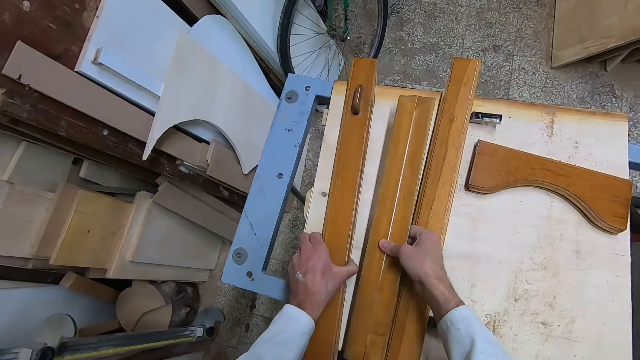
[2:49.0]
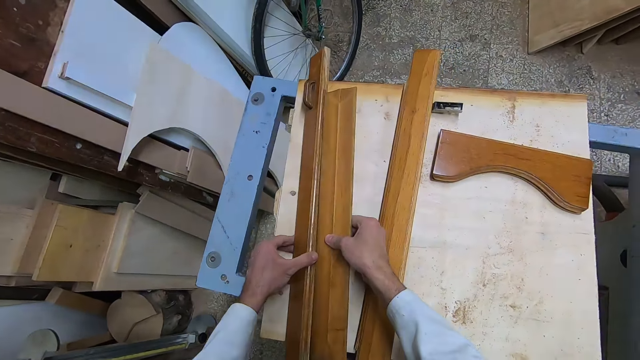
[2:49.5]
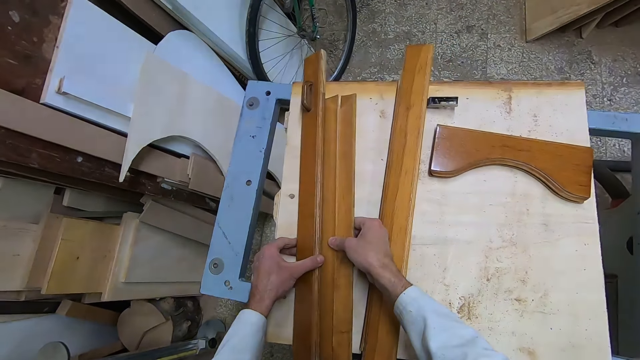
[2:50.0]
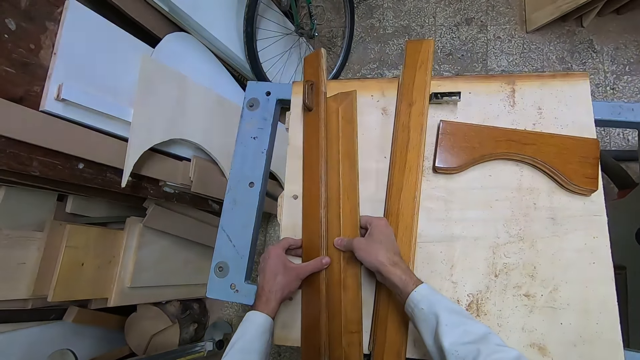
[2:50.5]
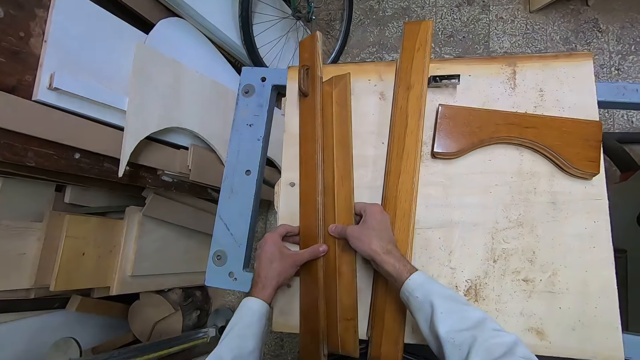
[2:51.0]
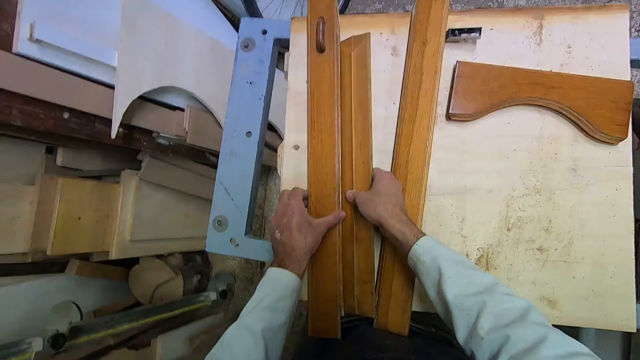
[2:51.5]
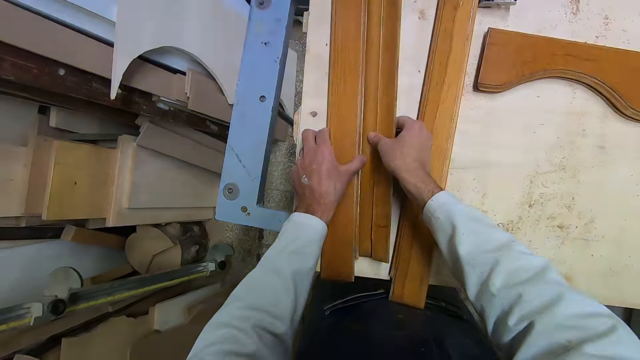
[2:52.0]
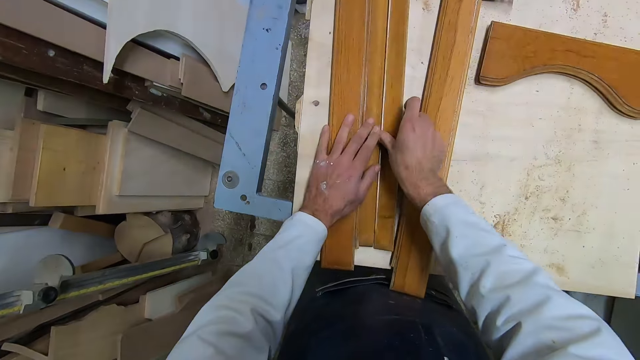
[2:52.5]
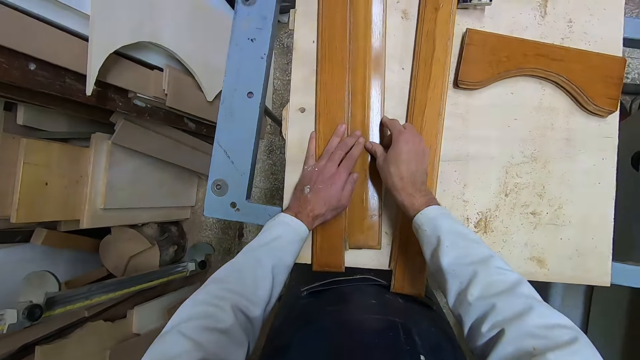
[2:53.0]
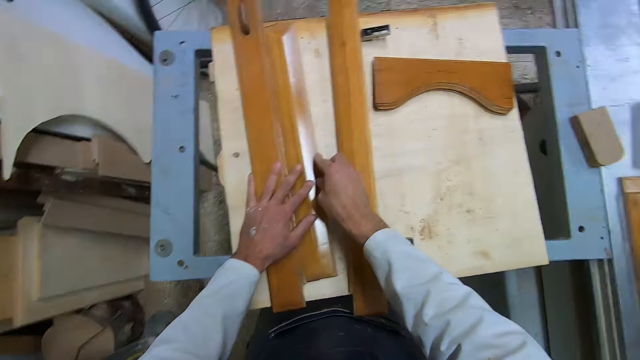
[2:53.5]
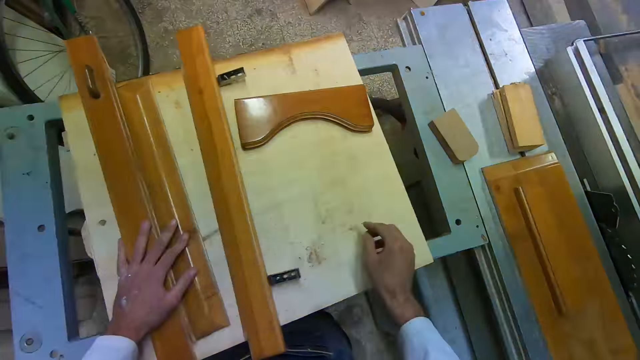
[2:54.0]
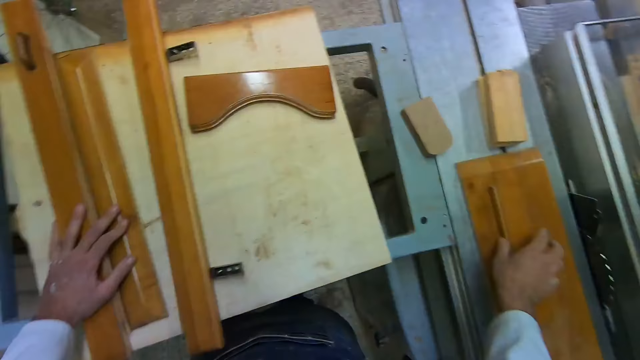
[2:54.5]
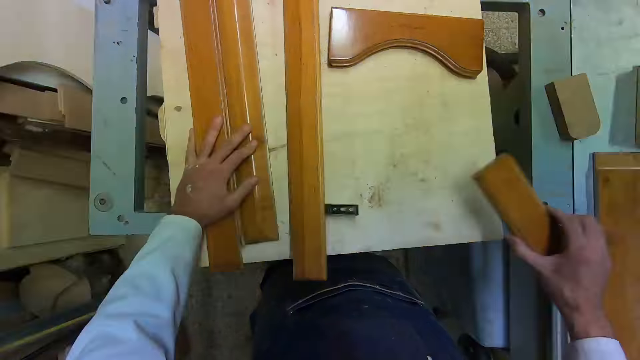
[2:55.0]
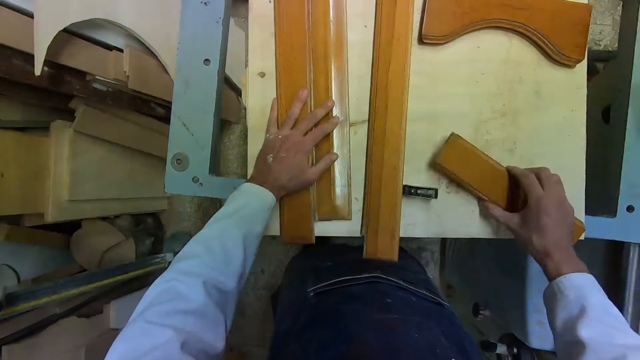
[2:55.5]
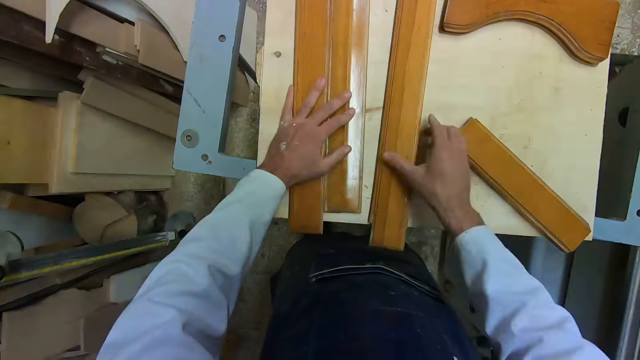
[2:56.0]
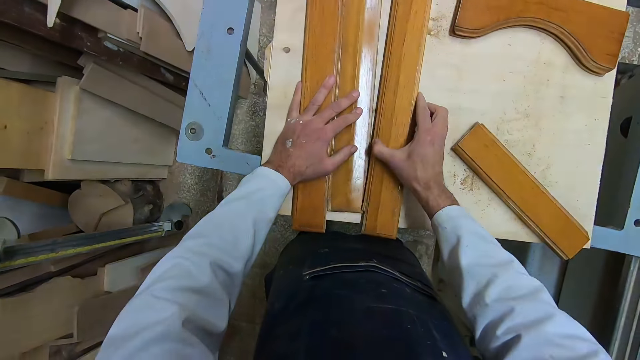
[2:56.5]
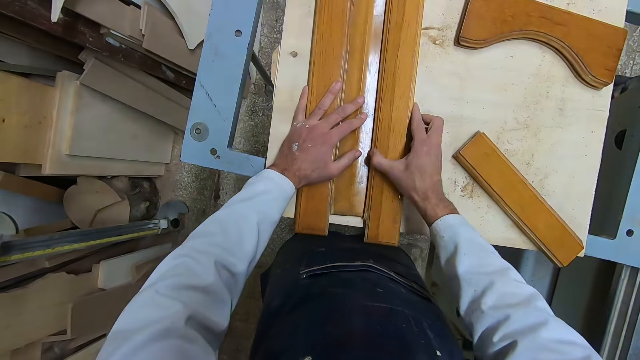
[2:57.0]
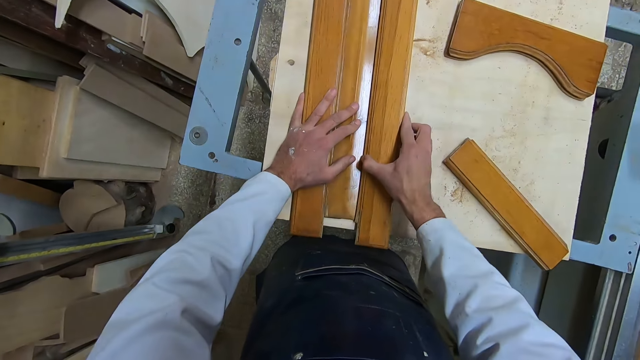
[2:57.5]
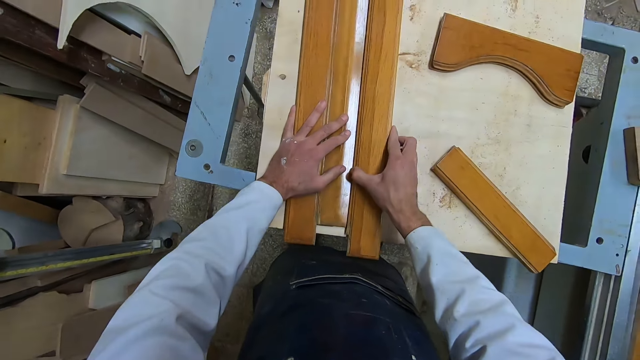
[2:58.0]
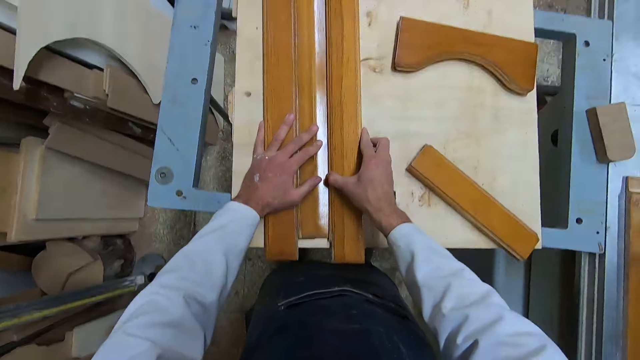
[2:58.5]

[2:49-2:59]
The camera wearer lifts a piece of wood. He picks up a piece of wood. He puts two pieces of wood together. He places the pieces of wood on the table. He places his hand on the piece of wood. He picks up a piece of wood. He places the piece of wood on the table. He picks up a piece of wood. He drags closer a piece of wood.

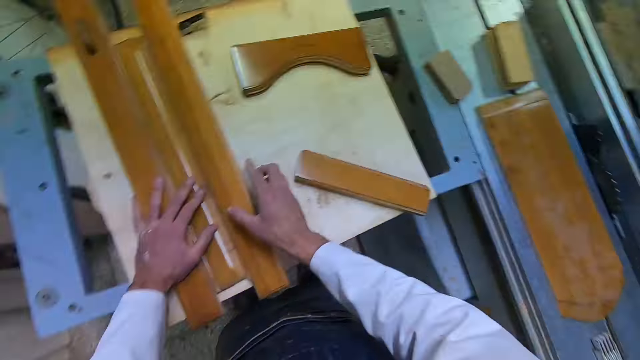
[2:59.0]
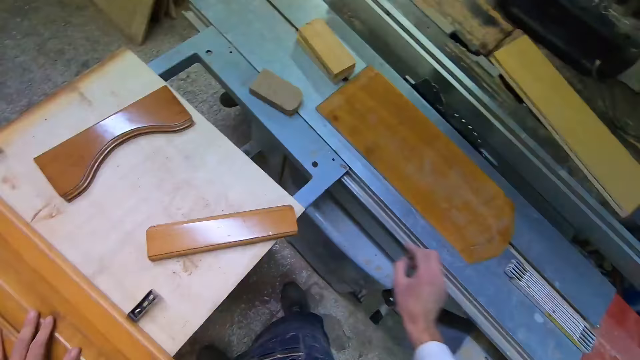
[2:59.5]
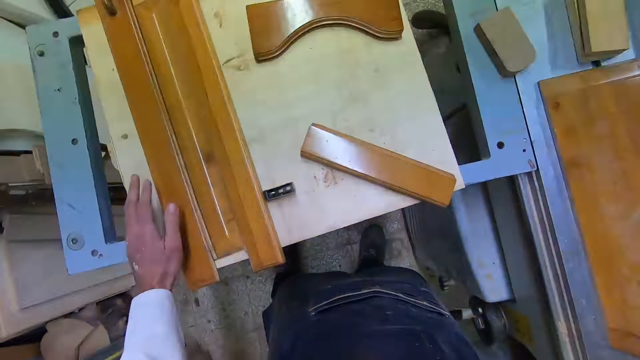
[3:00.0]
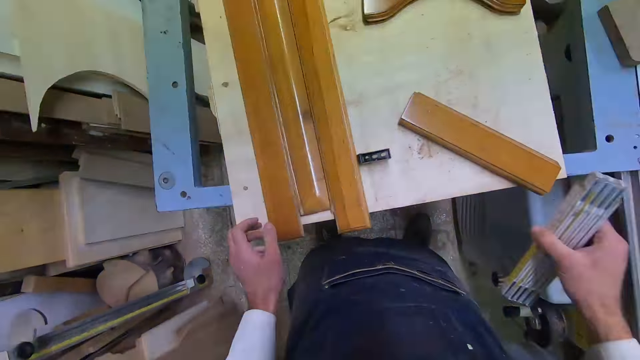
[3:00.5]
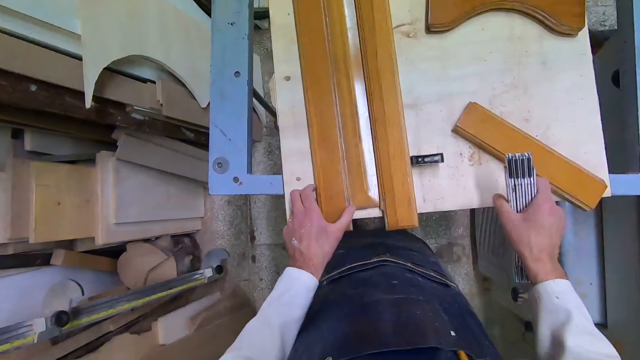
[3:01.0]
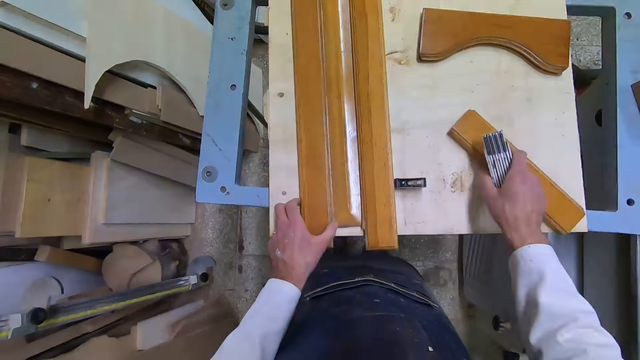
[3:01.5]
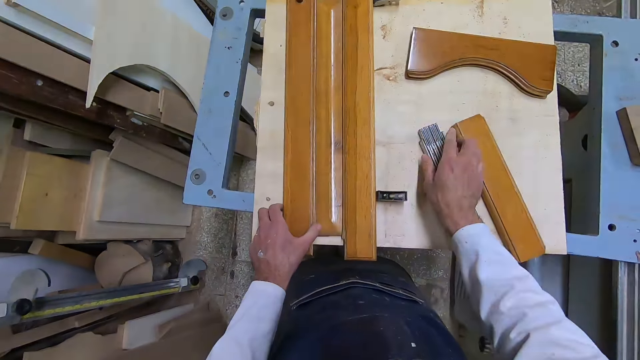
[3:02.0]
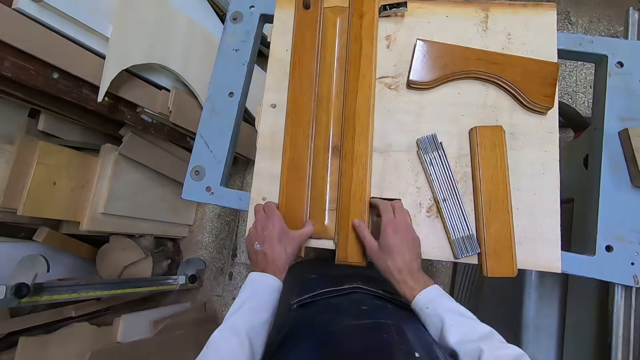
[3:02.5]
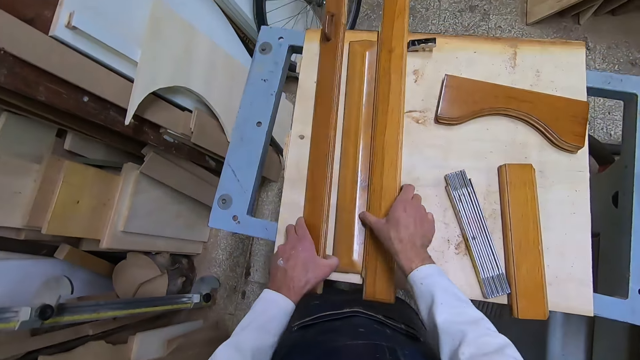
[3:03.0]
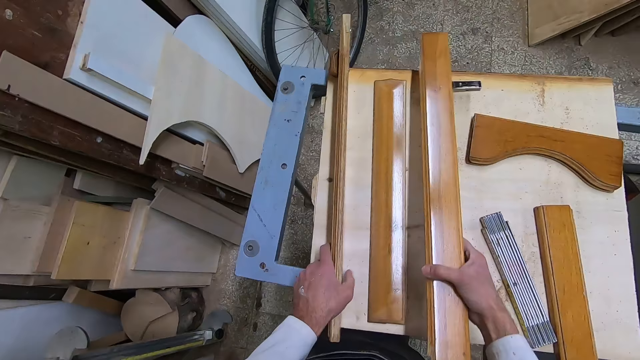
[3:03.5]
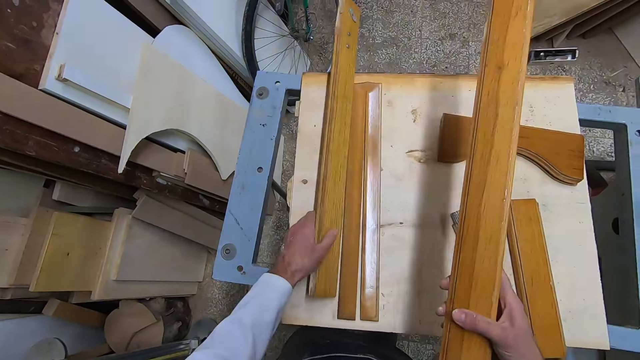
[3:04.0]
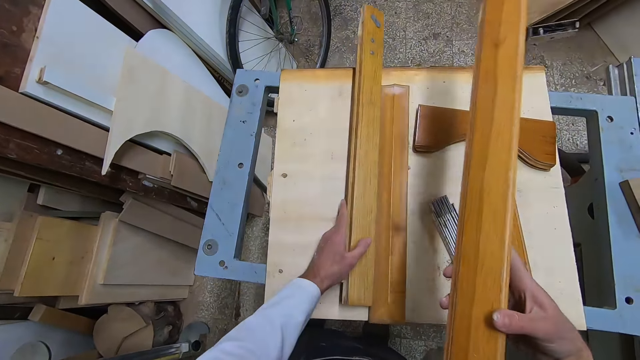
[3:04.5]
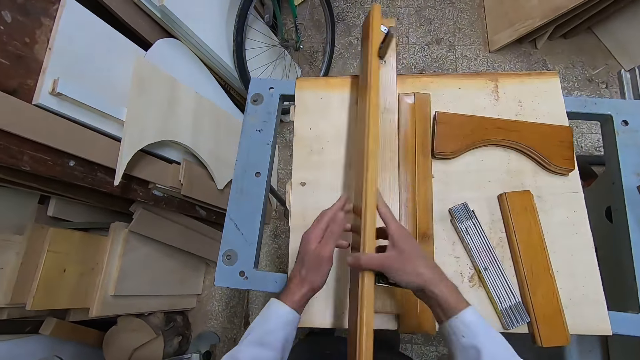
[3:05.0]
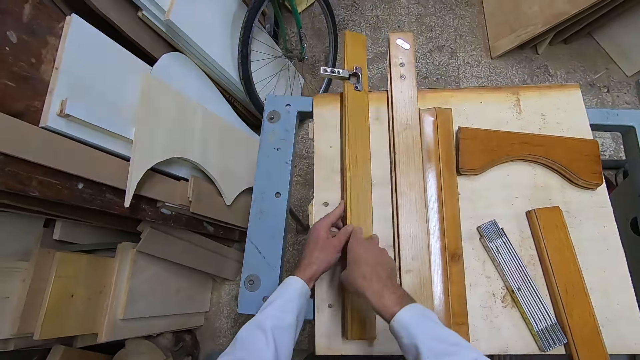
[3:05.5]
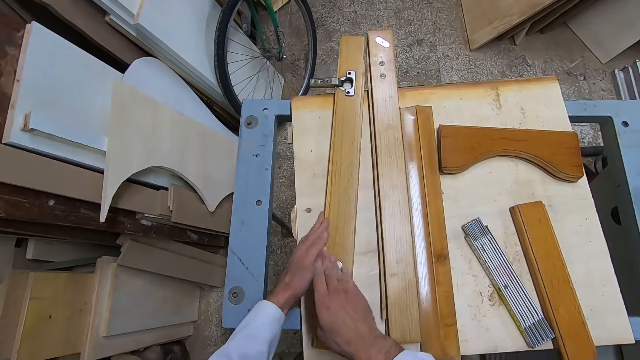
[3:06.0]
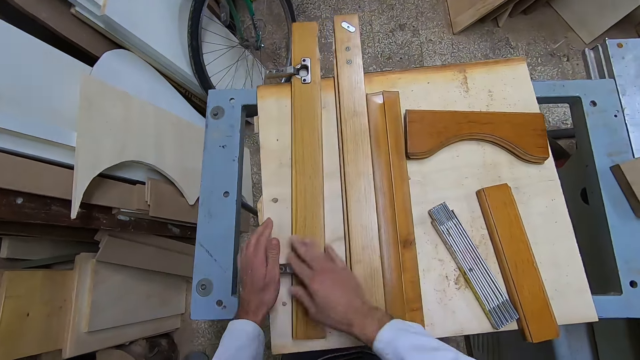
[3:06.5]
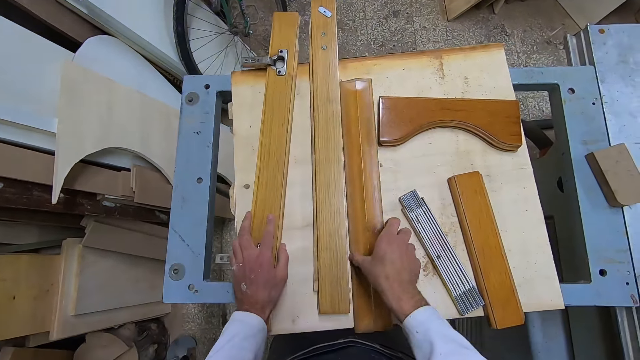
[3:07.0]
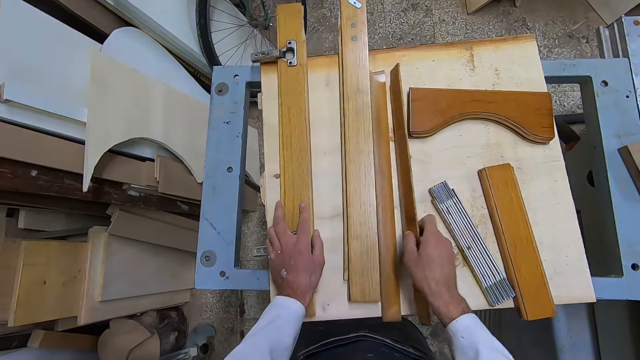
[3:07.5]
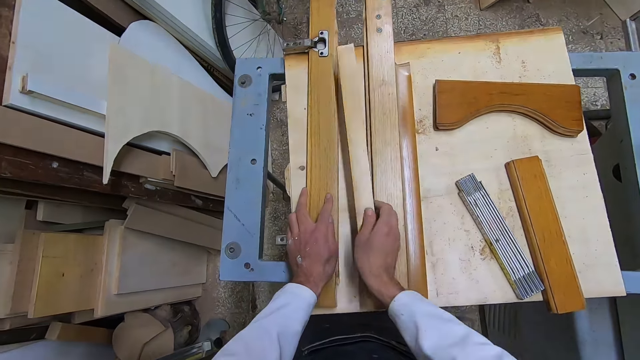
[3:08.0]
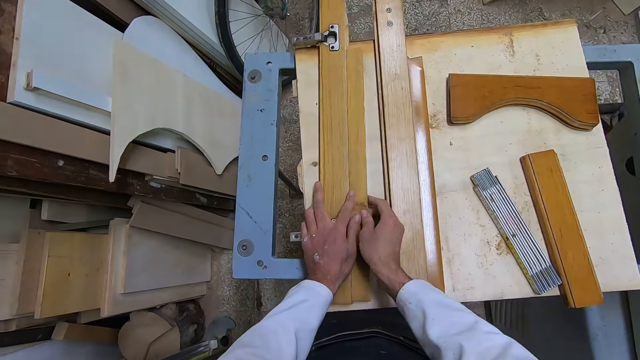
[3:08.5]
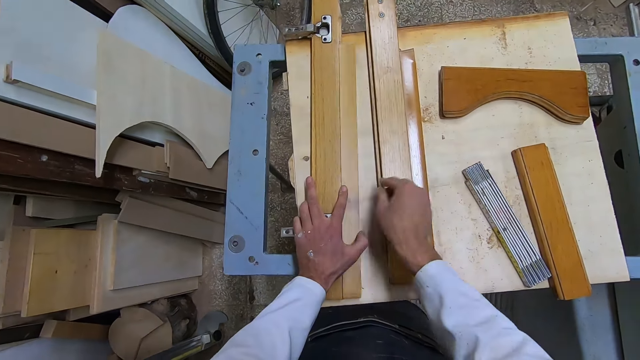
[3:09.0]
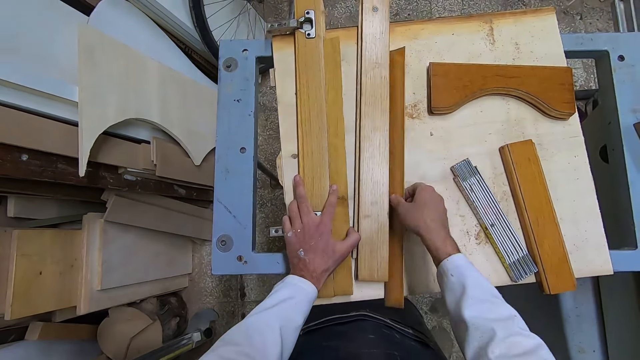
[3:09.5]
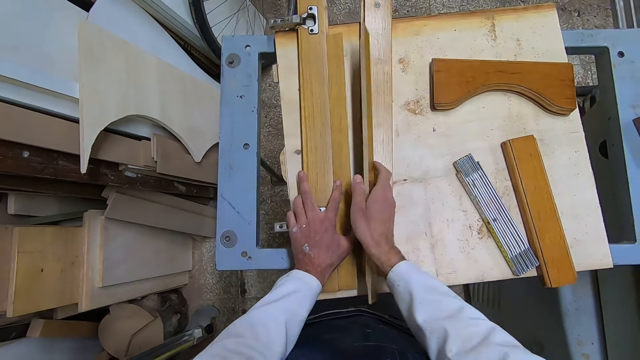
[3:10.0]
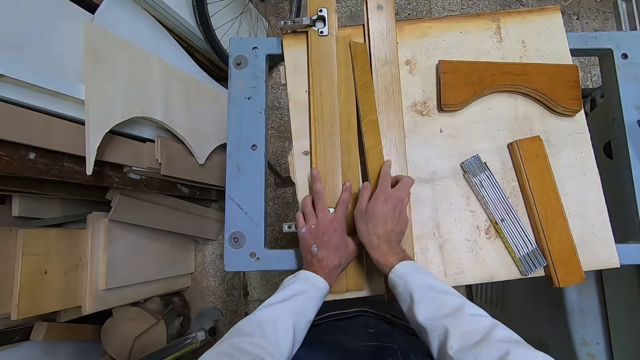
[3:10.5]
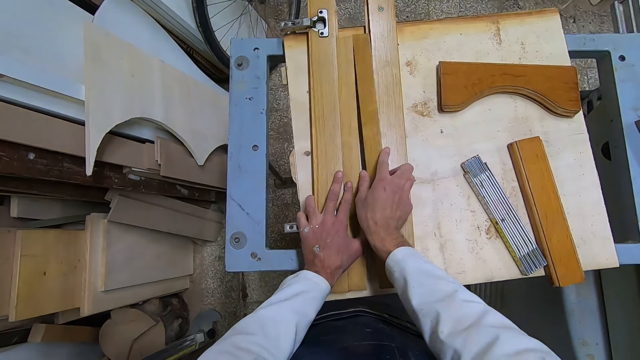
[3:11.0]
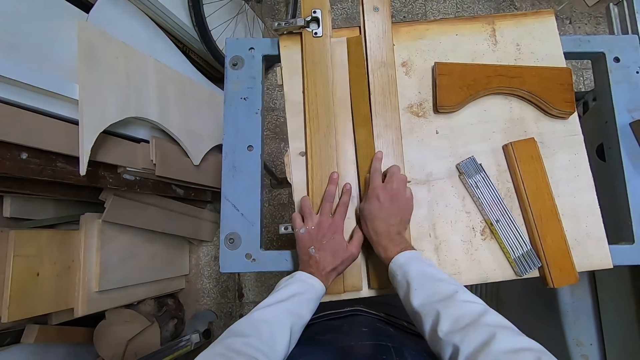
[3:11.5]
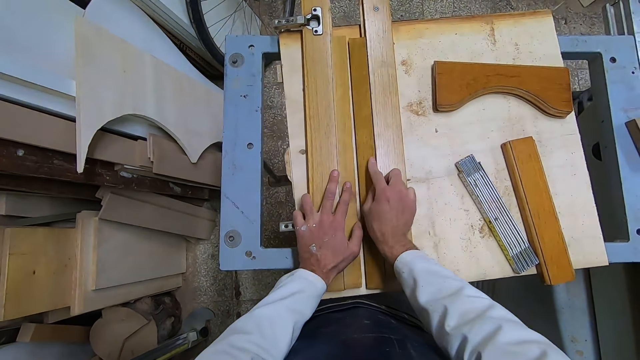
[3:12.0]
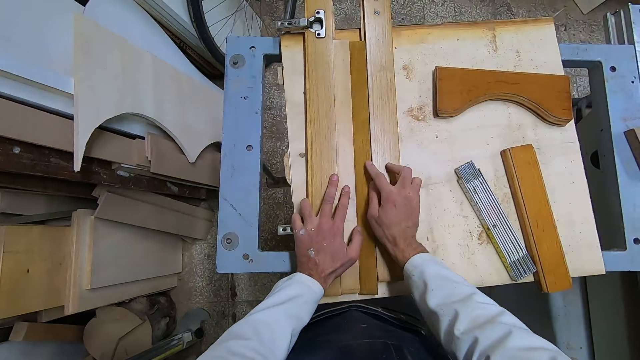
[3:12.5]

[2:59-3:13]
The camera wearer lifts his hand. He lifts his hand again. He picks up the rhino ruler or foldable measuring tape with his right hand. He drops the rhino ruler on the board. He drags a piece of wood. He arranges the wood on the cutting machine with both hands. He touches a piece of wood. He picks up a piece of wood. He places the piece of wood on the table. He holds the piece of wood with both hands. He places the piece of wood on the table. He places his hands on the piece of wood. He lifts his hand from the piece of wood. He picks up a piece of wood. He places a piece of wood on the table. He joins together the pieces of wood. He lifts his hand from the piece of wood. He picks up a piece of wood. He joins together the pieces of the wood on the table.
